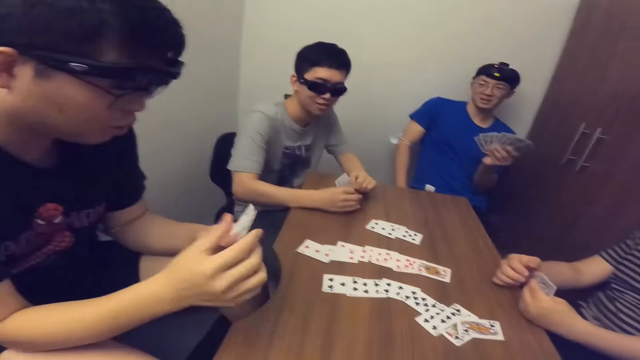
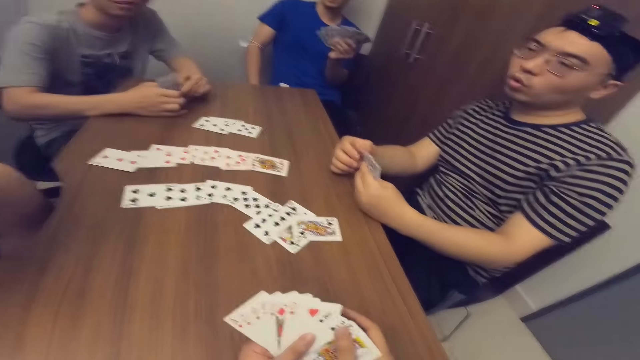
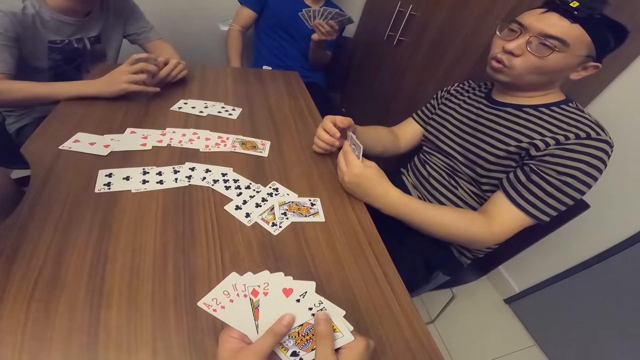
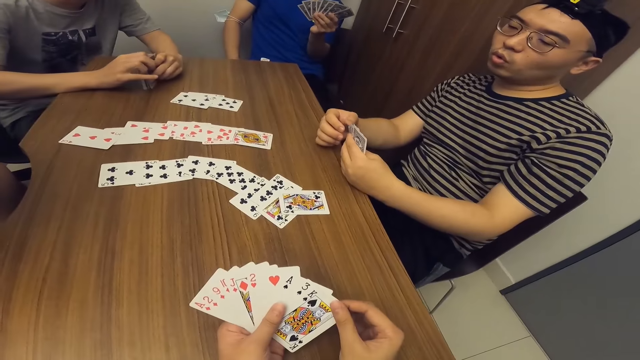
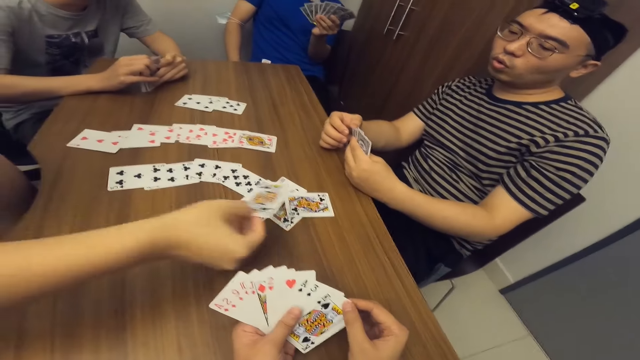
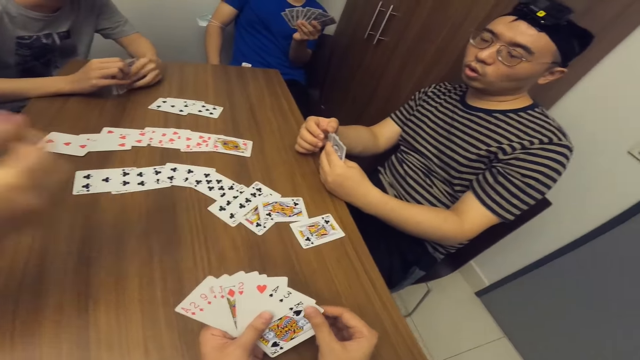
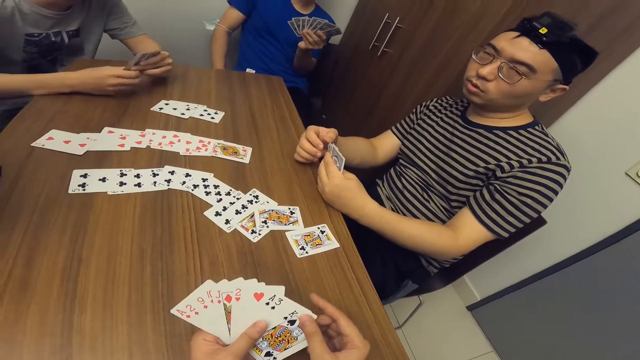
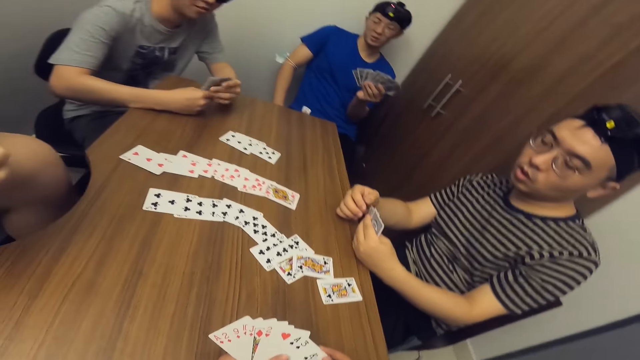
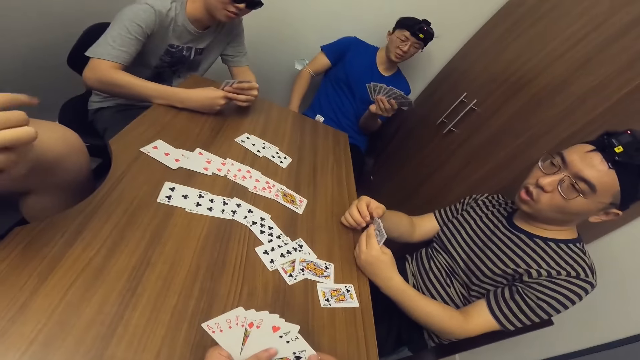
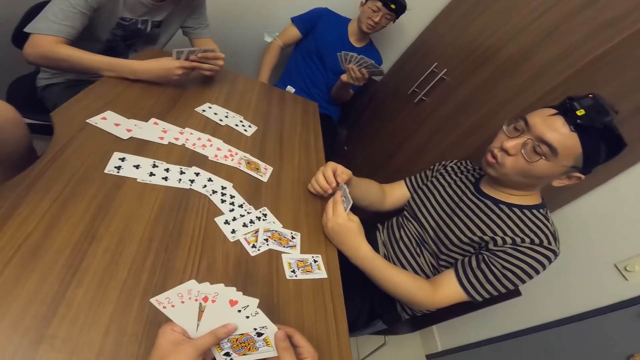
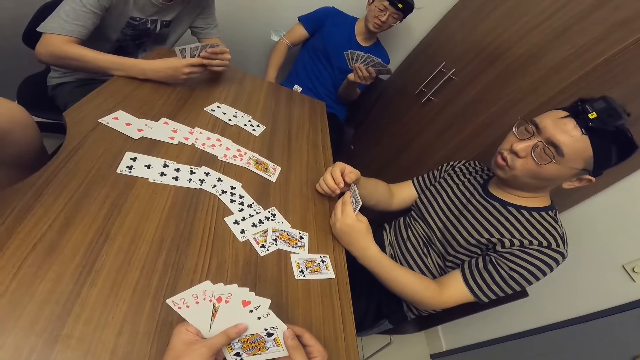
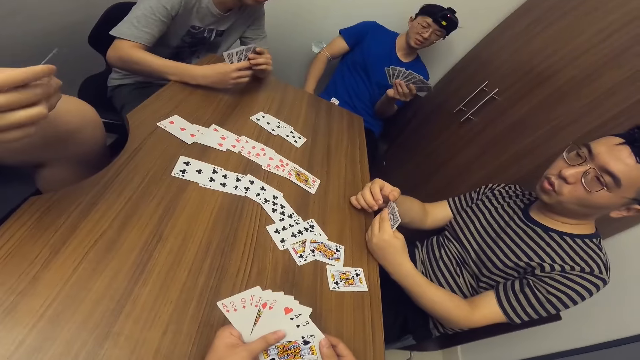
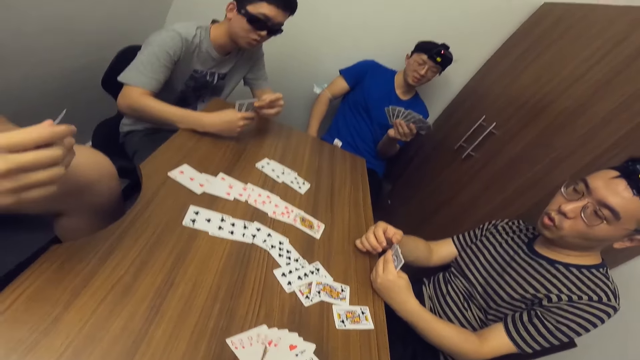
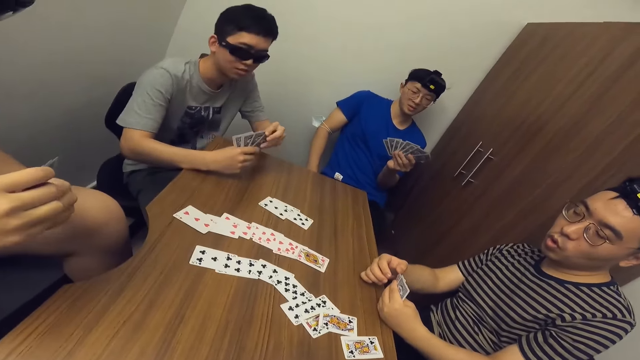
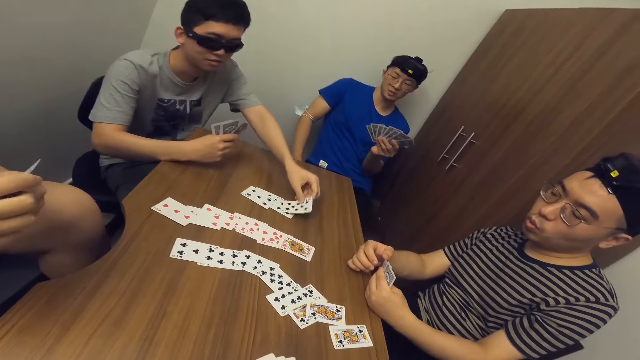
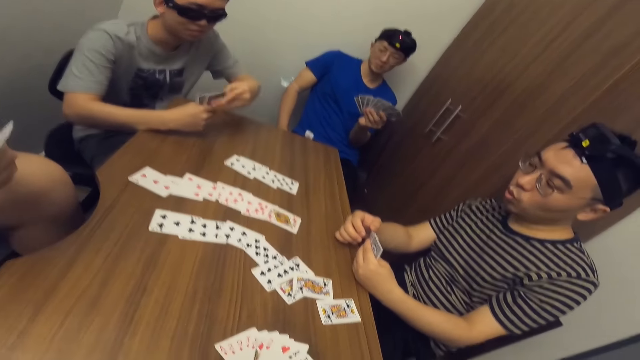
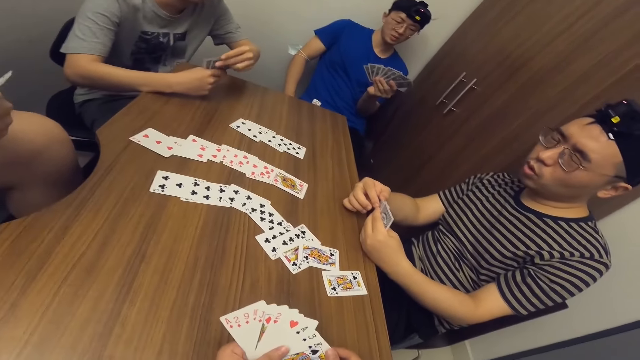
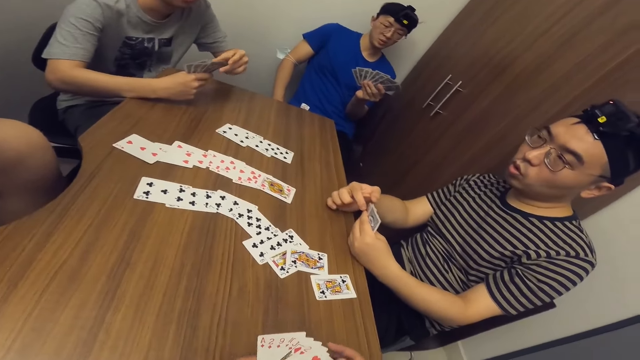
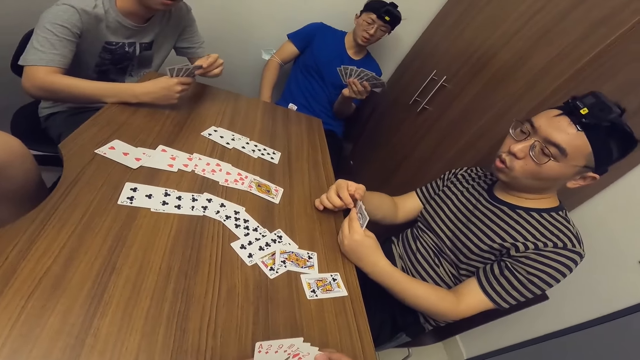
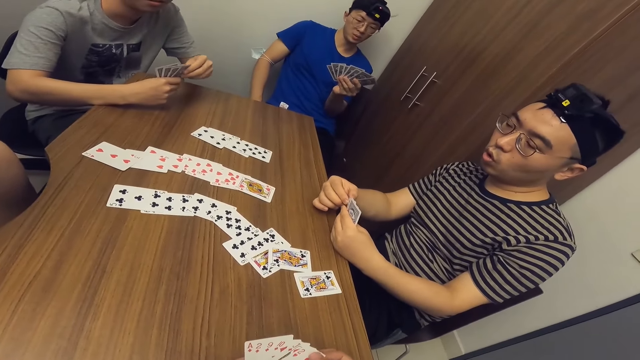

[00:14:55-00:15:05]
The camera wearer arranges the cards. A man places a card on the table with his right hand. The man arranges the cards. Another man places a card on the table with his left hand.

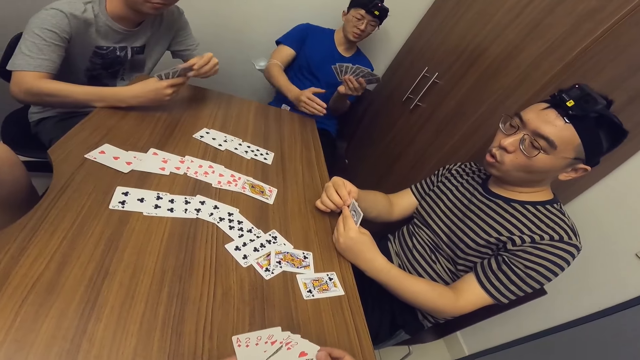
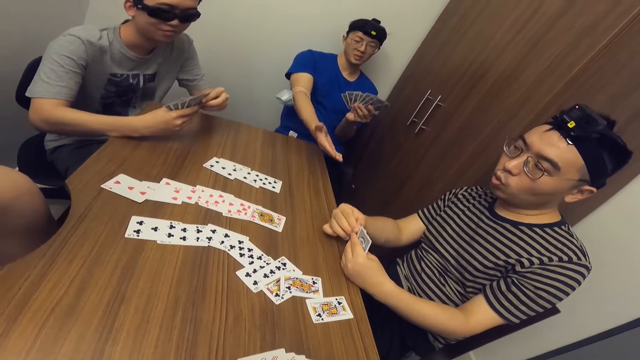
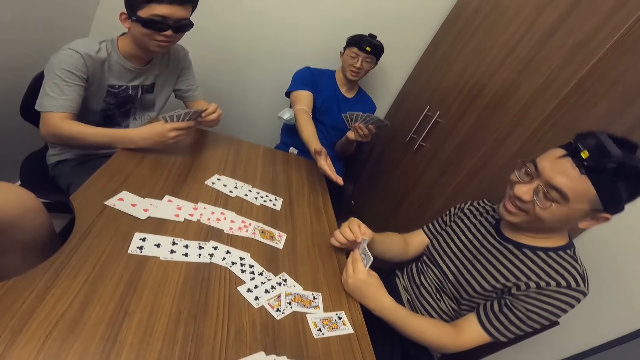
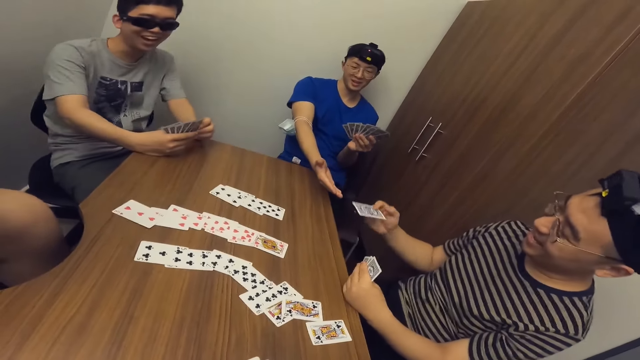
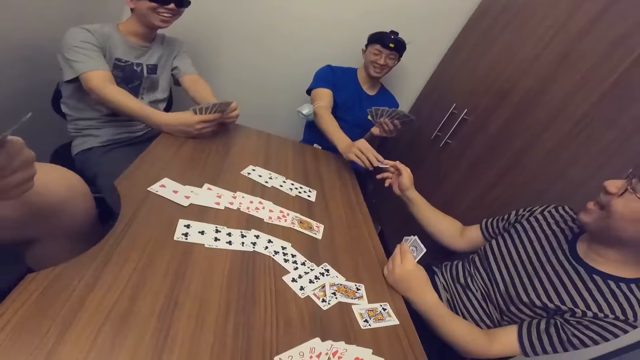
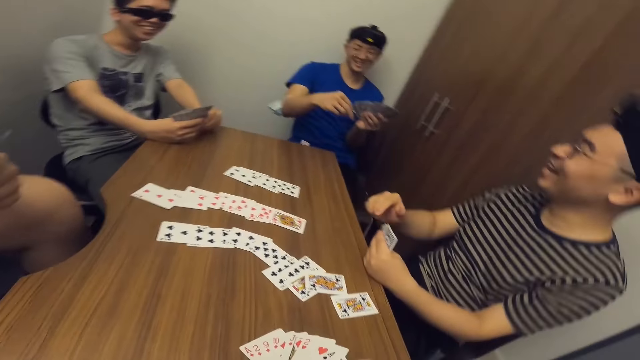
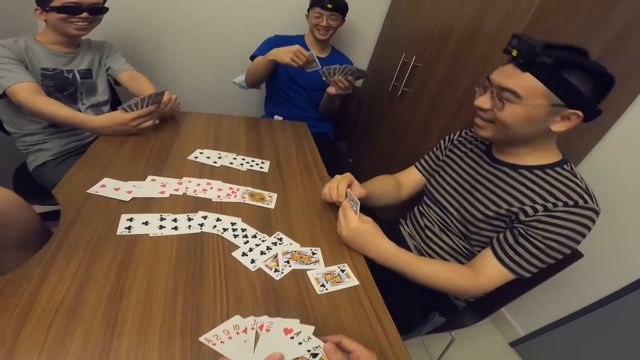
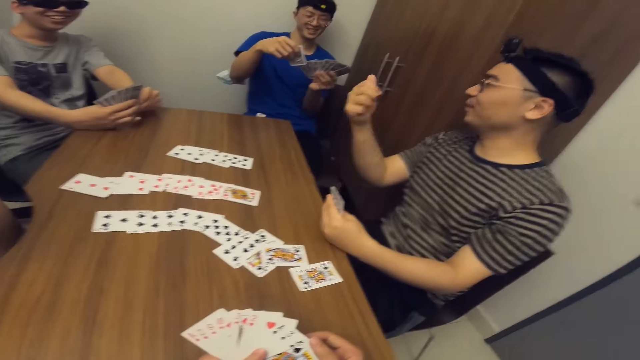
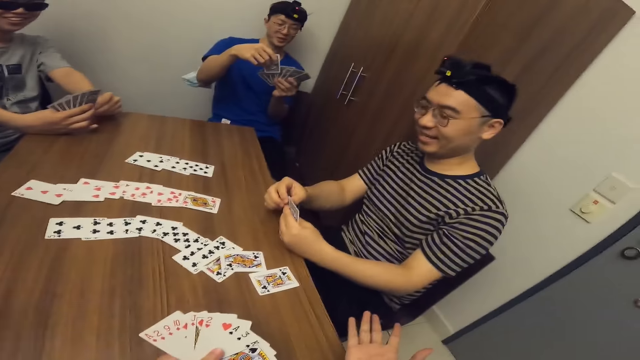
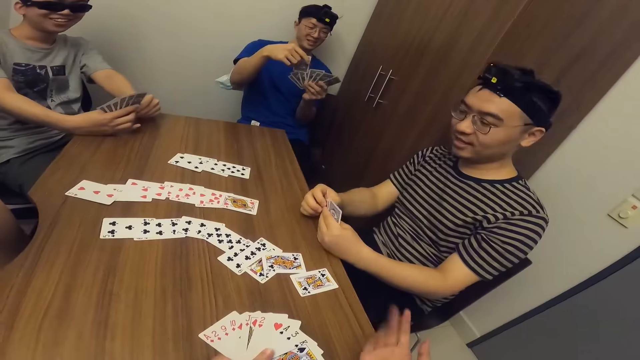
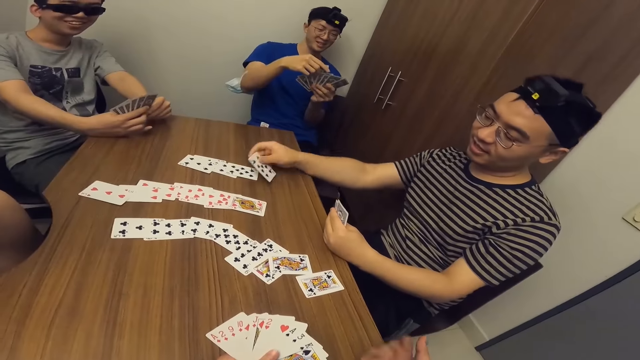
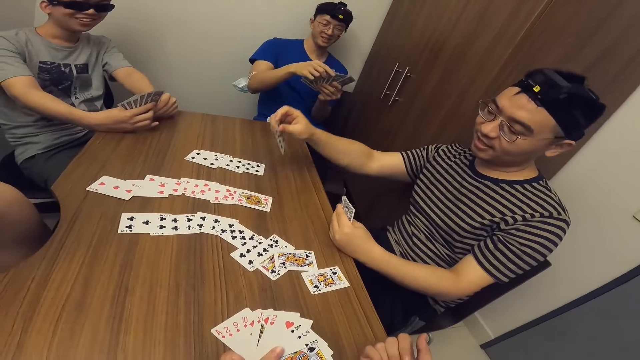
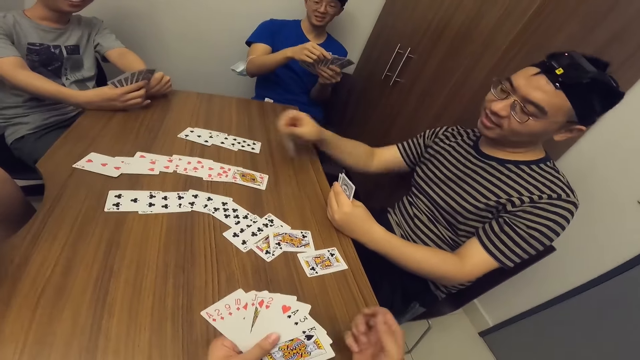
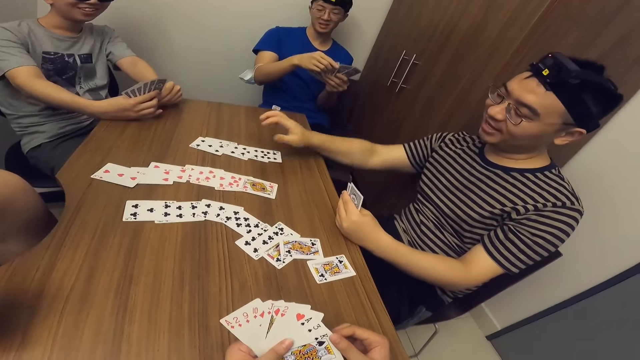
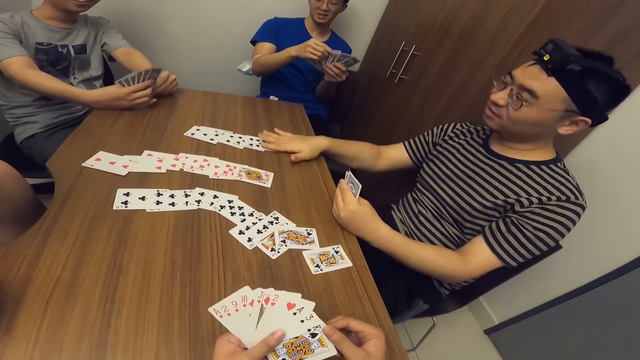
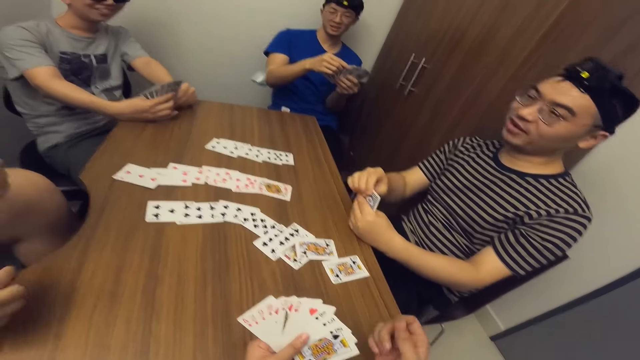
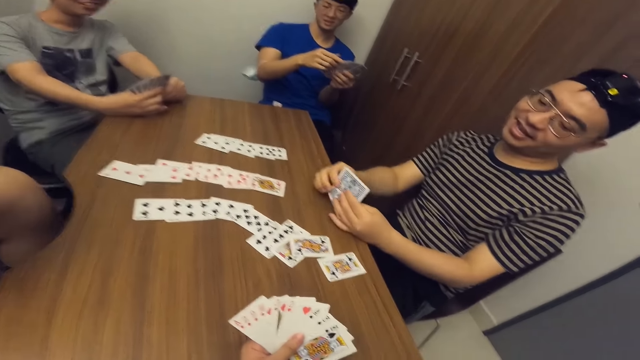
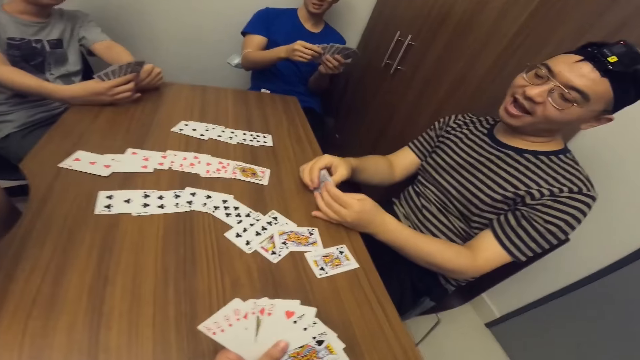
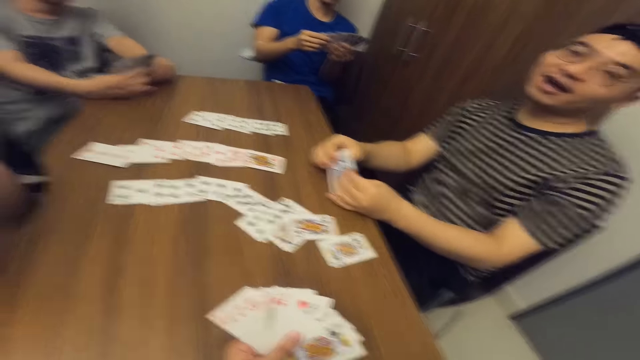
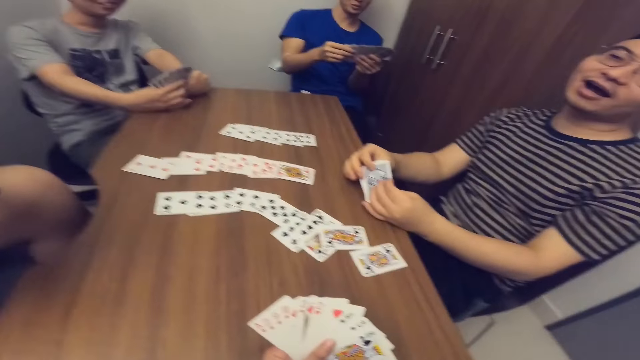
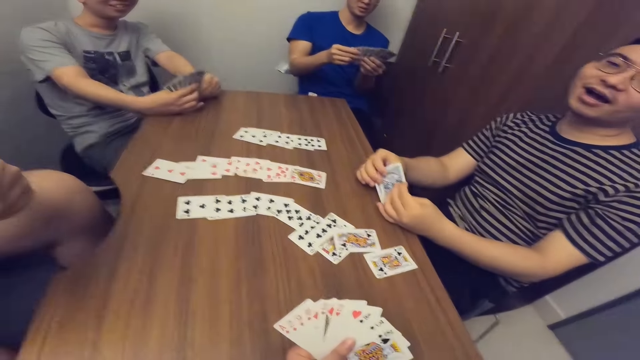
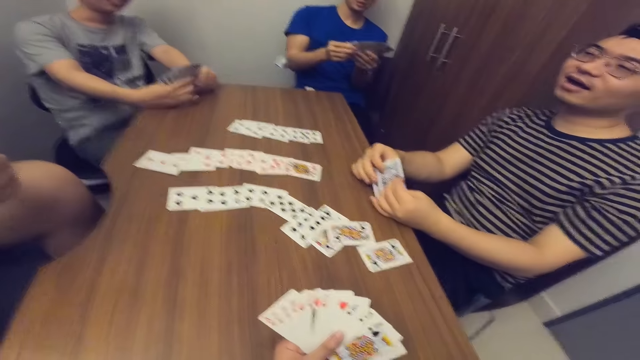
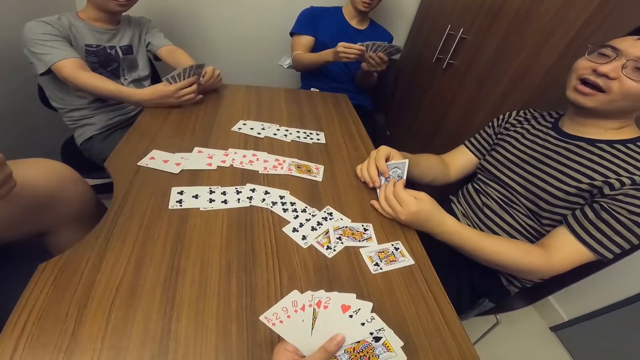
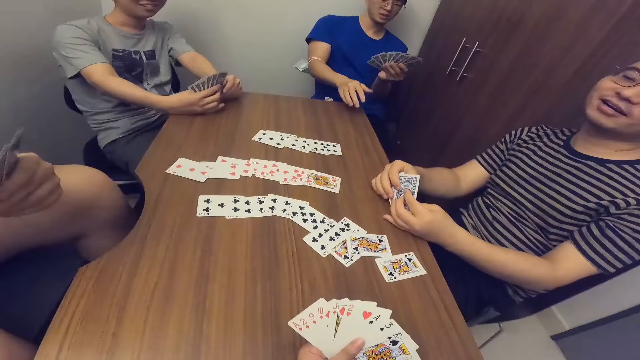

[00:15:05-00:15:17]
A man stretches his hand. The man collects a card from another man with his right hand. The other man passes a card to the first man with his right hand. The other man places a card on the table with his right hand. The camera wearer moves his hand. The other man talks.
